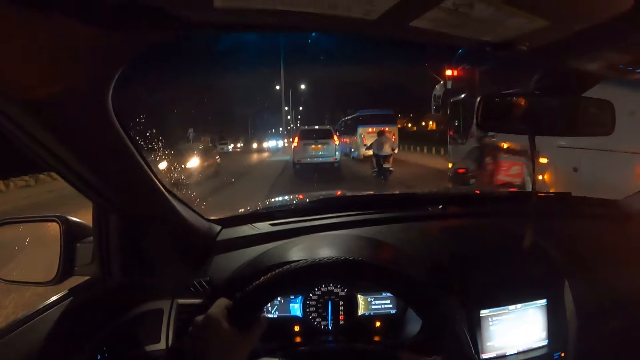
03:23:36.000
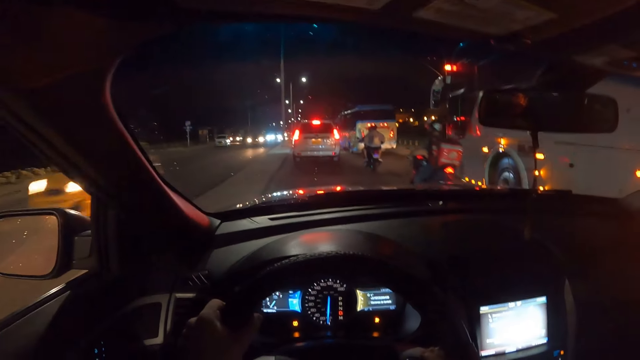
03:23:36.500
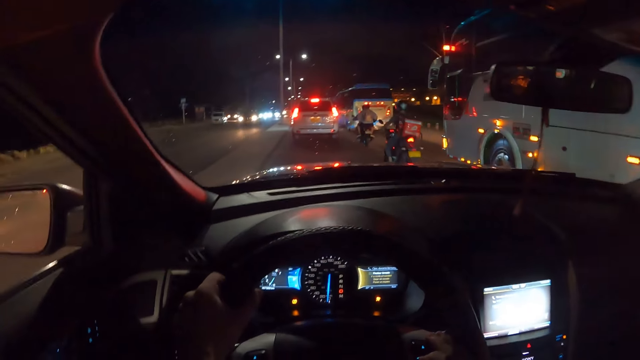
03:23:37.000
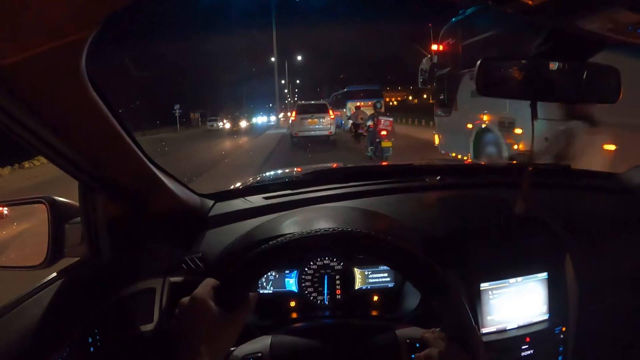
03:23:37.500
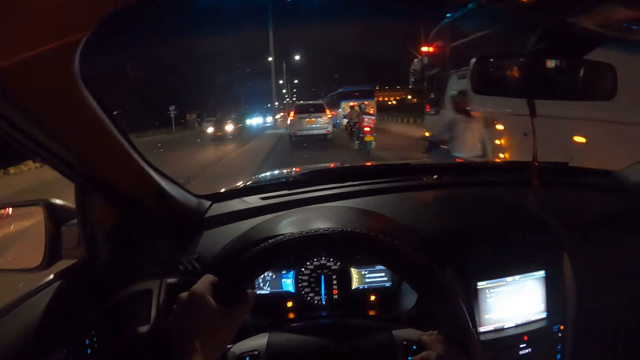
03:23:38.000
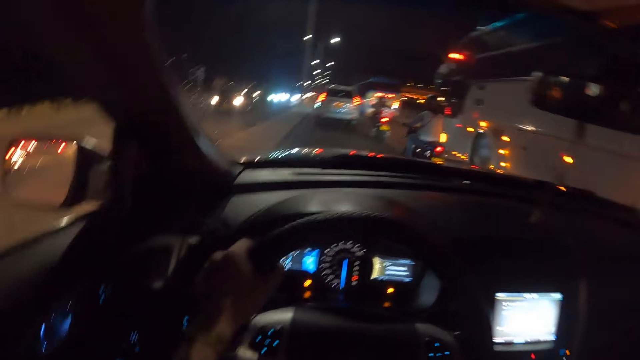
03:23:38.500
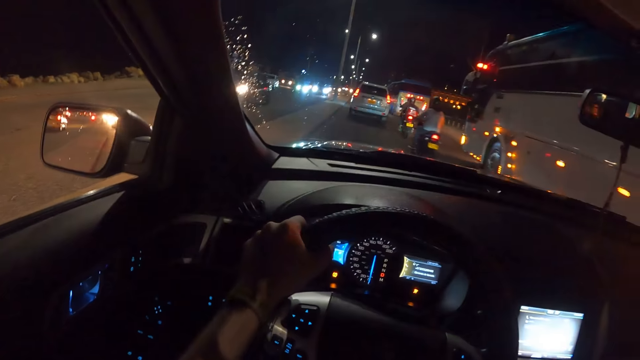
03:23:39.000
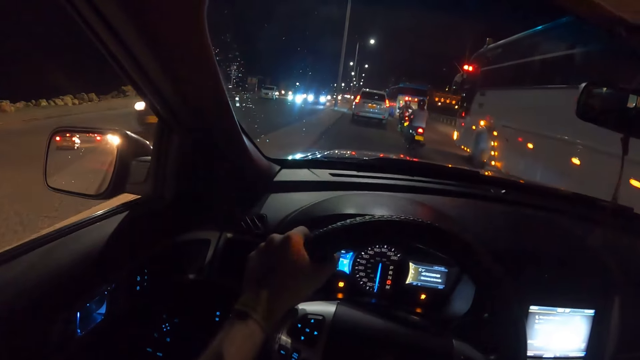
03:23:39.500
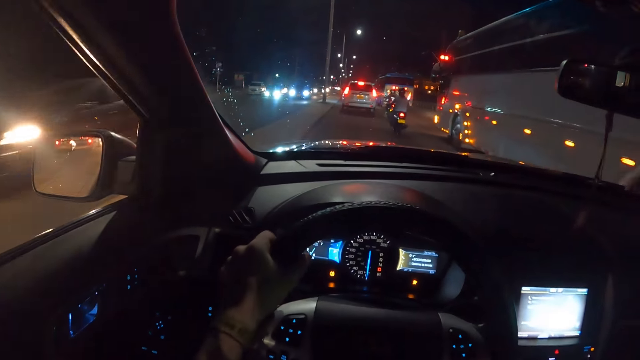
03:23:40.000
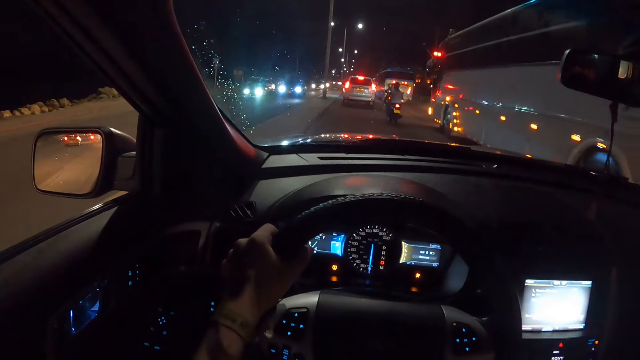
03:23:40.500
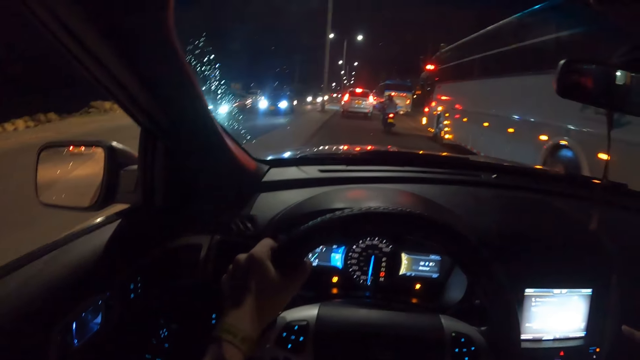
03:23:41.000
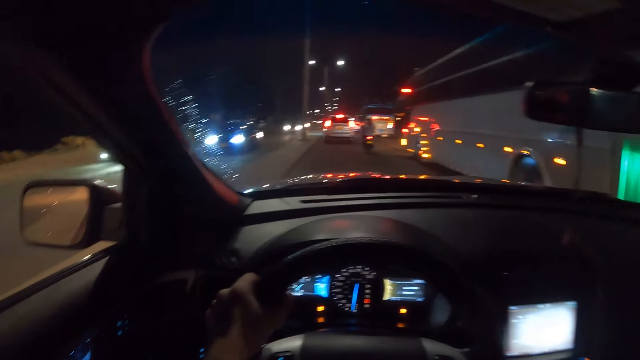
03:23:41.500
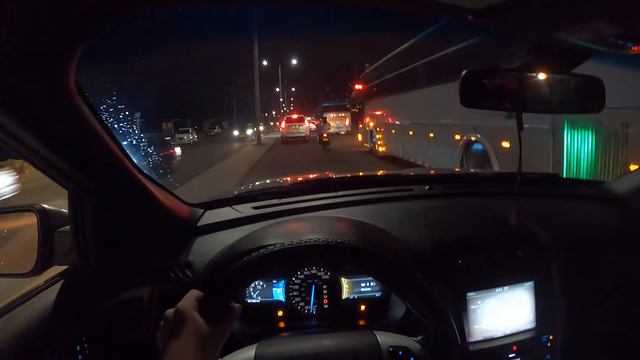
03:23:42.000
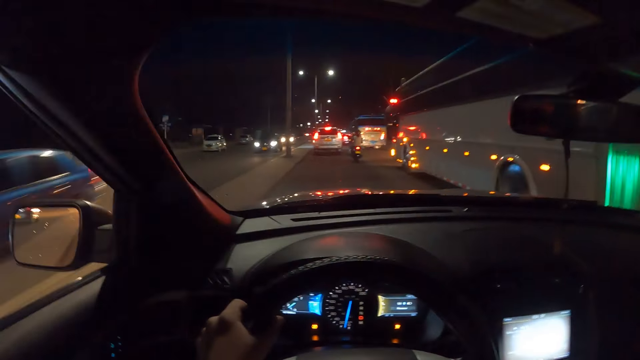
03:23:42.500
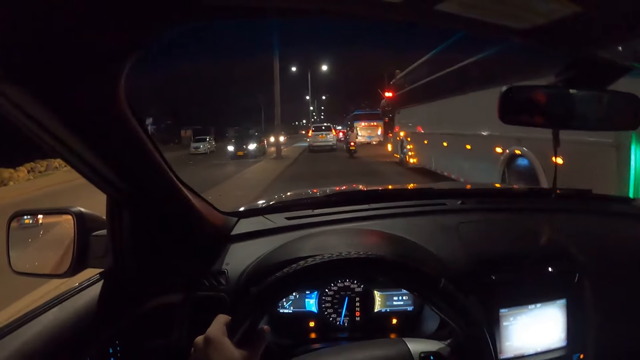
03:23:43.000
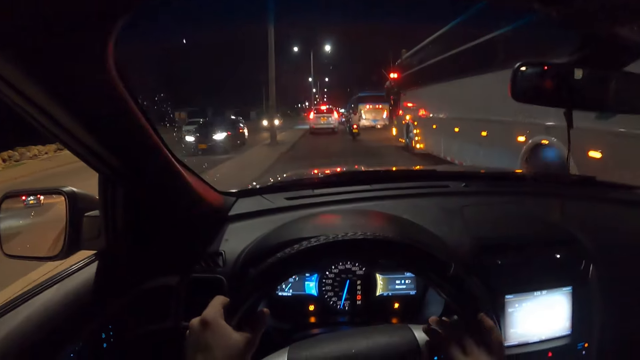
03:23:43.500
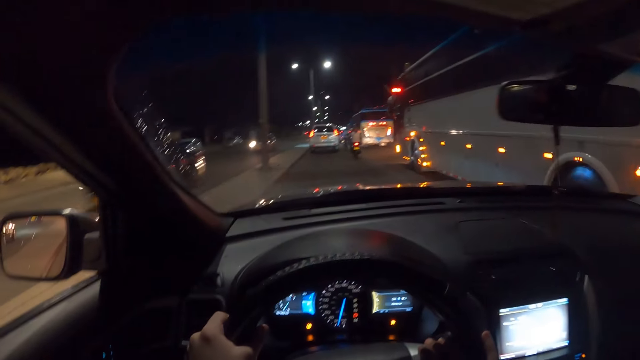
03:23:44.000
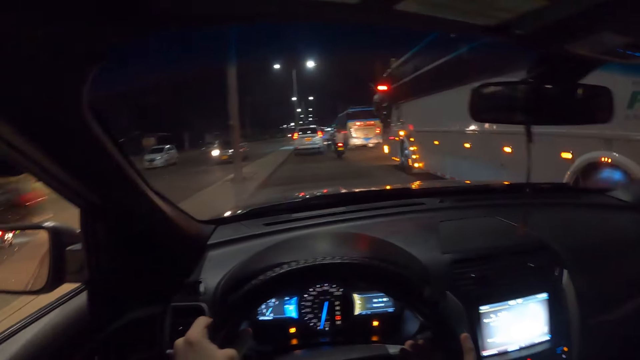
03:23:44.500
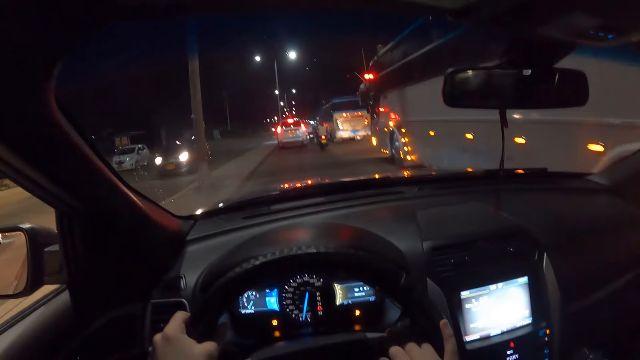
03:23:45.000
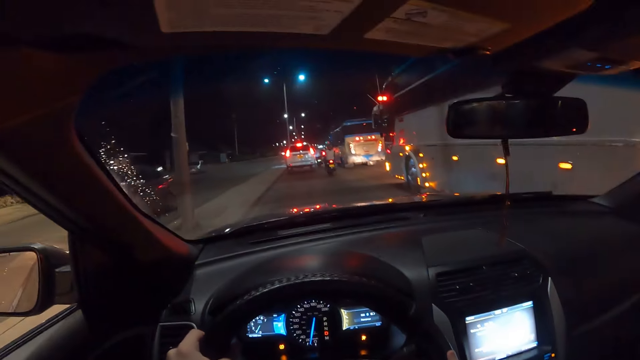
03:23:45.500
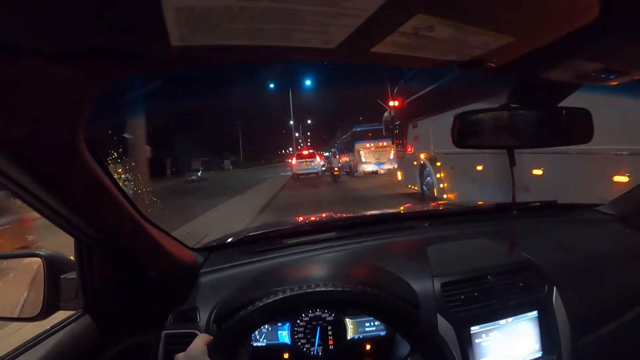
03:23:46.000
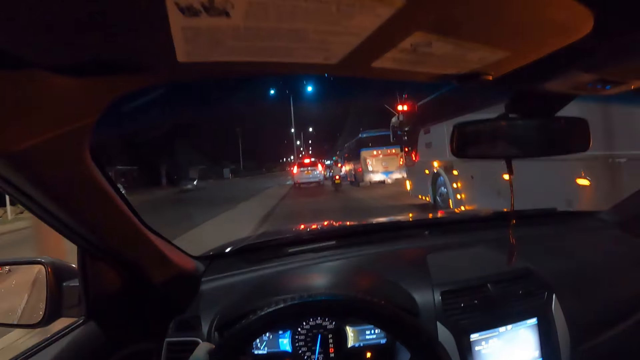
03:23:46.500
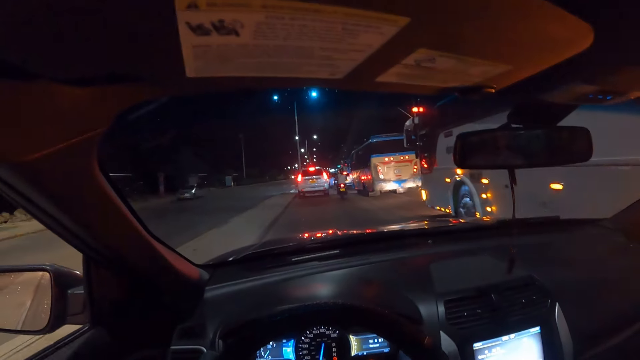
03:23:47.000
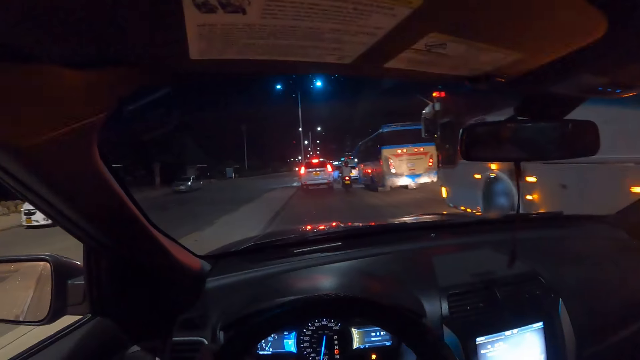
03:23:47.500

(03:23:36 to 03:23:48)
The camera wearer drives the car with the car steering in his left hand. He drives the car with the car steering in both hands.

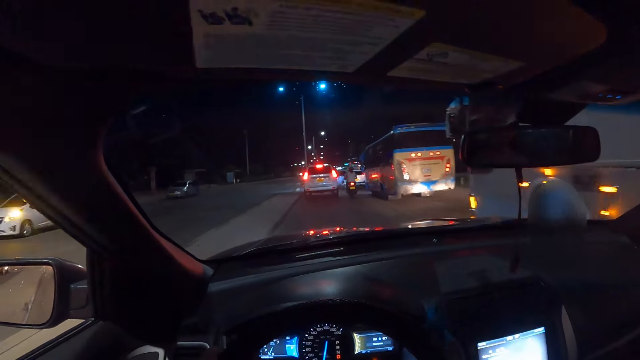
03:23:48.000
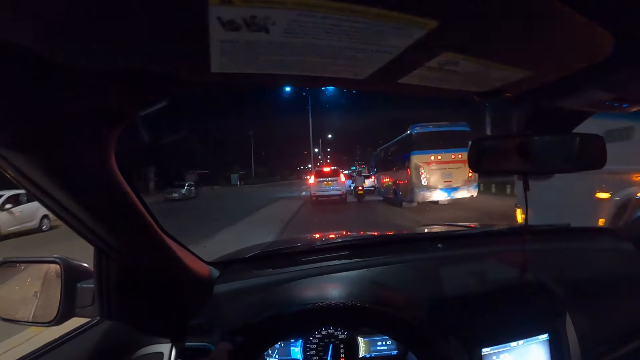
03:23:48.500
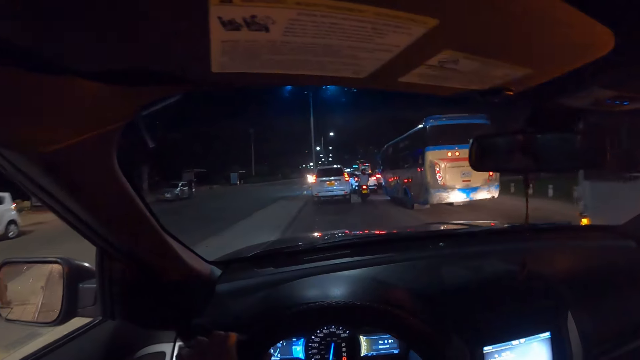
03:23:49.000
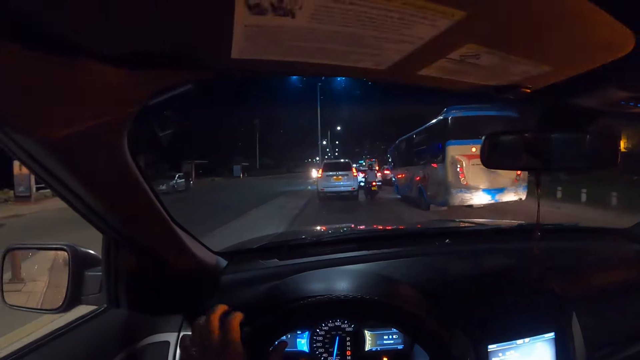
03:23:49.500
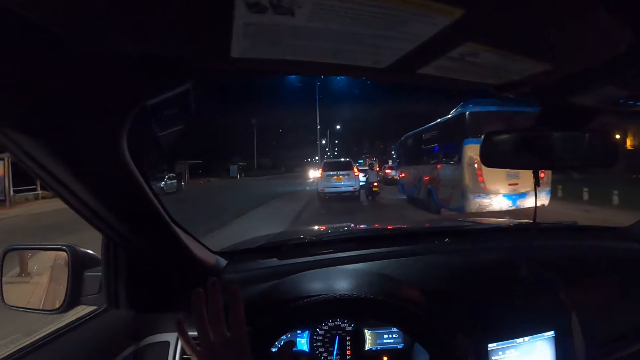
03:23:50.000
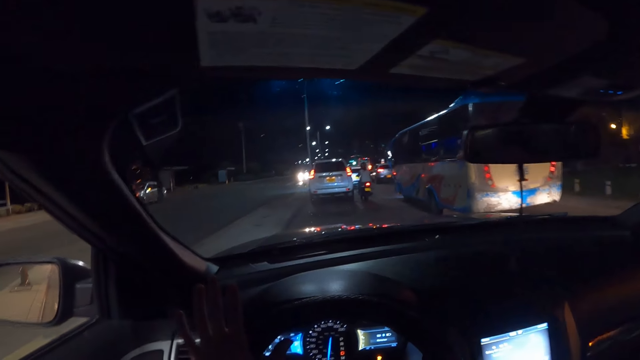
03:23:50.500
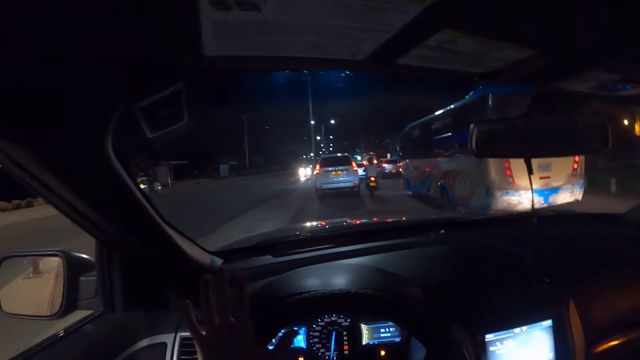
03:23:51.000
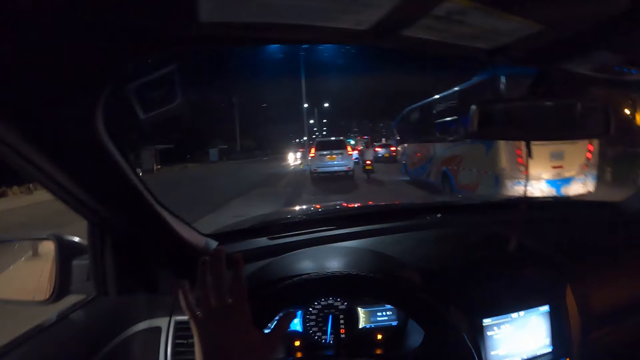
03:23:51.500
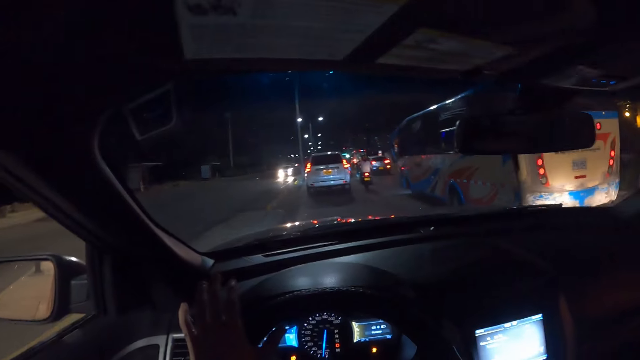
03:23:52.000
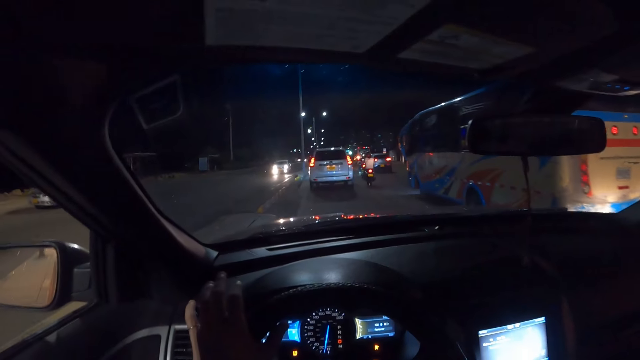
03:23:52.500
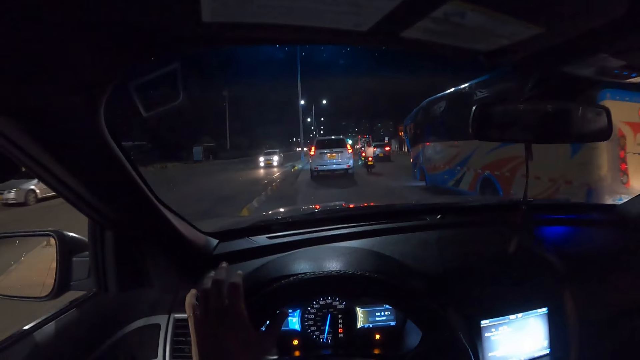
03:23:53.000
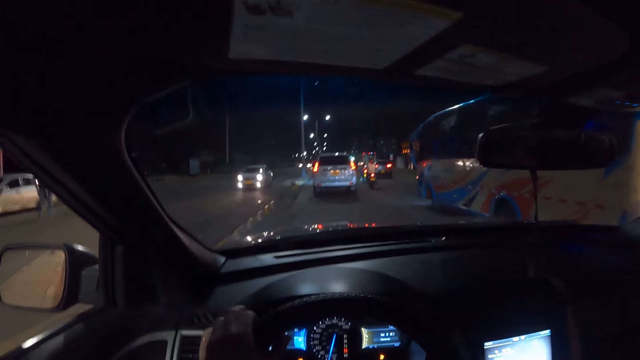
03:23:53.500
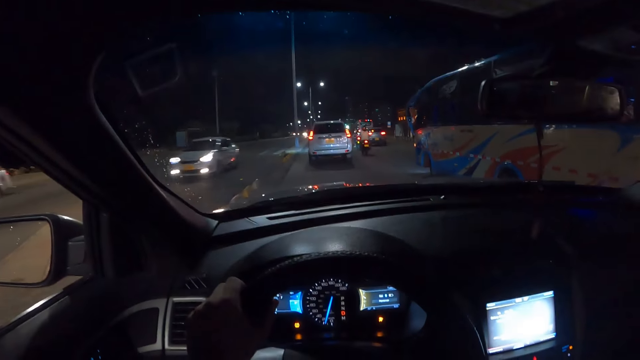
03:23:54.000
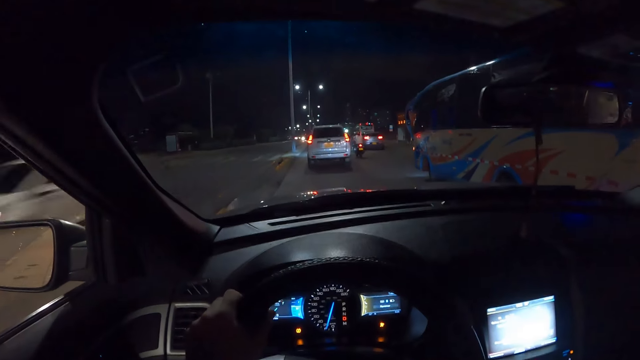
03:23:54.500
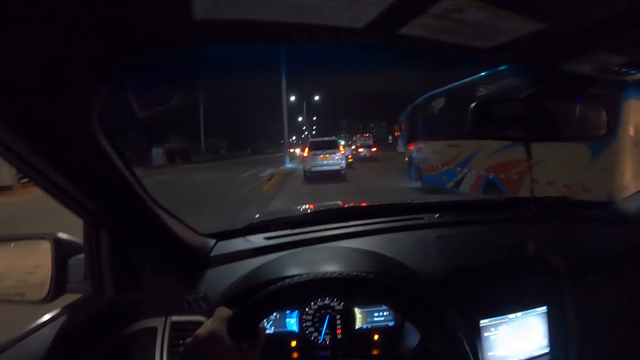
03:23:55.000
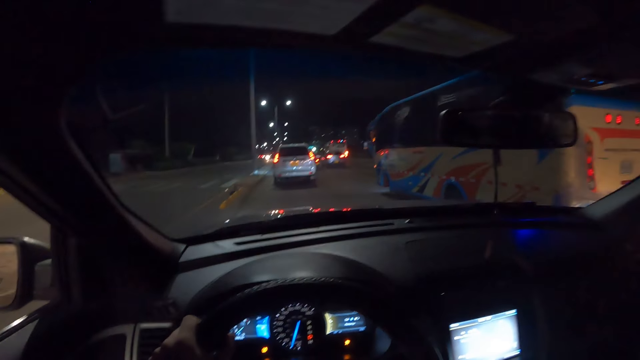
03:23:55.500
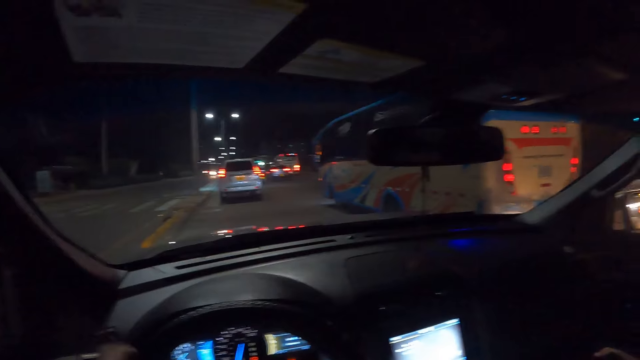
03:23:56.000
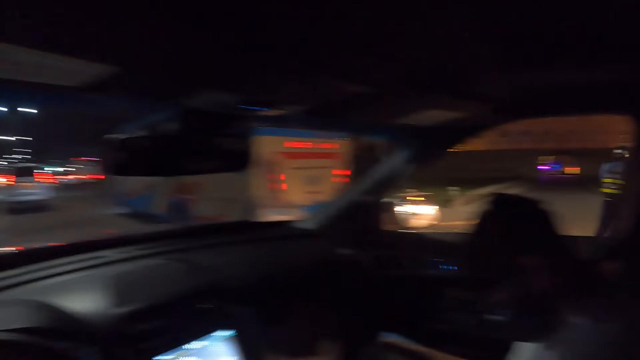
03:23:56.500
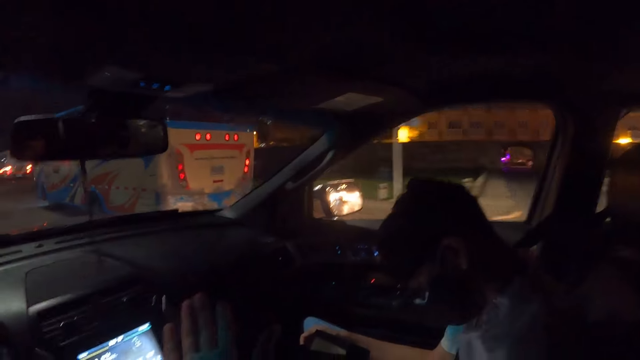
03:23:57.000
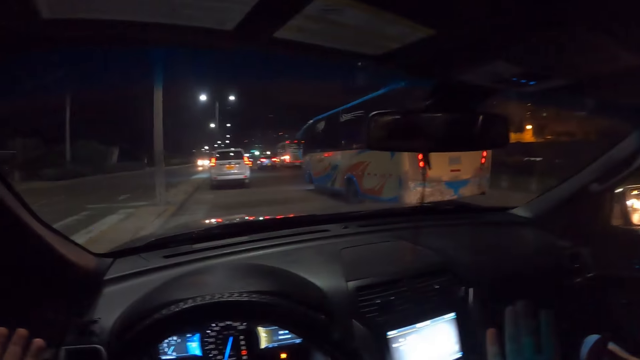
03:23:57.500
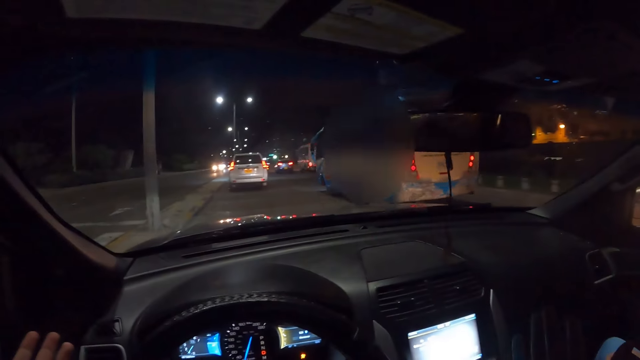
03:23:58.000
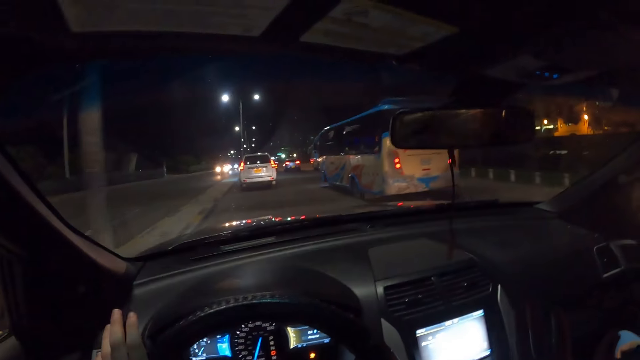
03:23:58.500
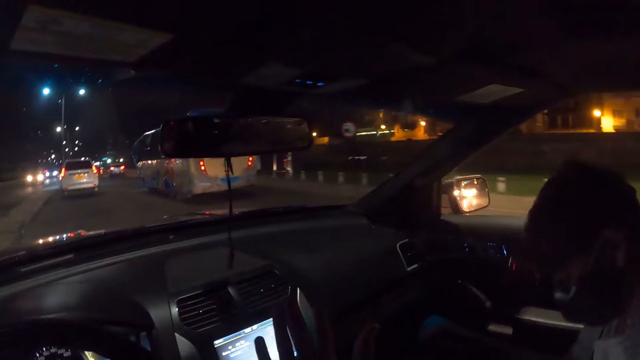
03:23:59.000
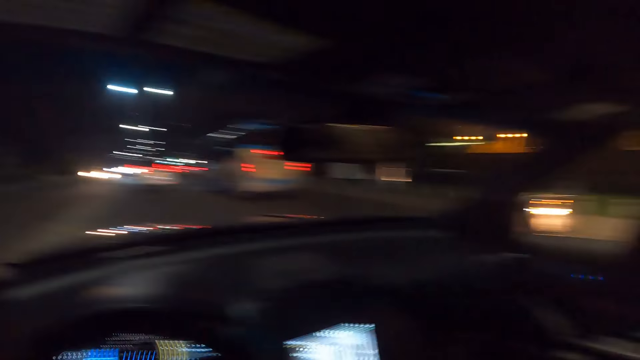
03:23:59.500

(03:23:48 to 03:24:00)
The camera wearer interacts with the man. He drives the car with the car steering in his left hand.
